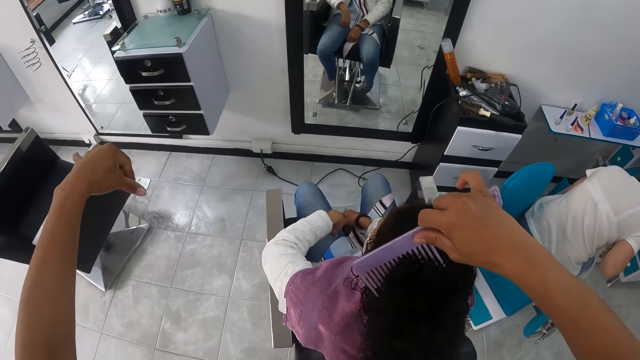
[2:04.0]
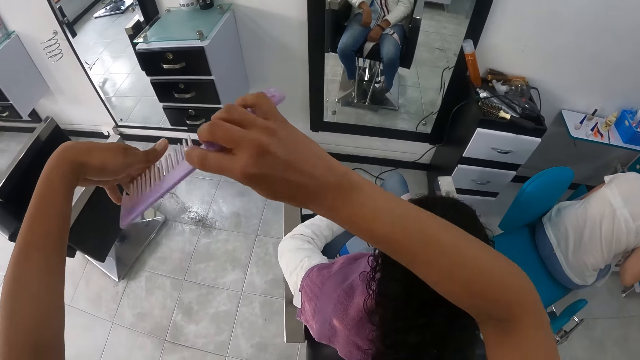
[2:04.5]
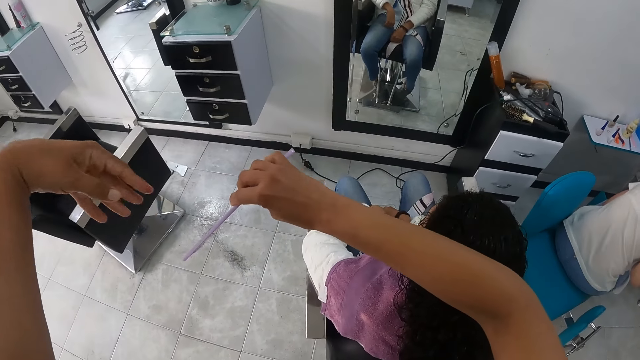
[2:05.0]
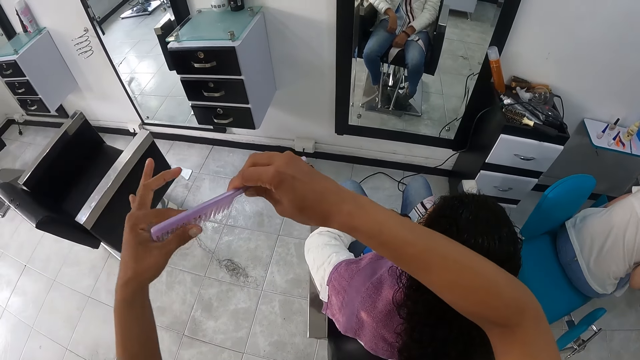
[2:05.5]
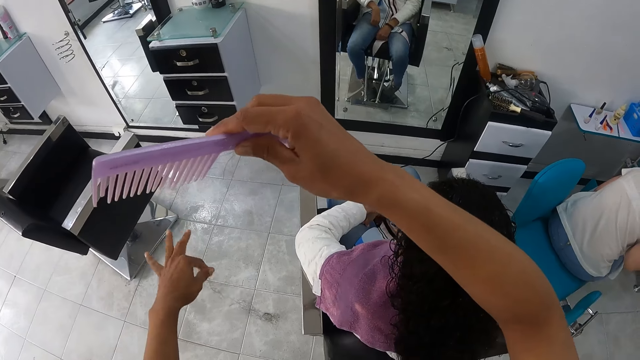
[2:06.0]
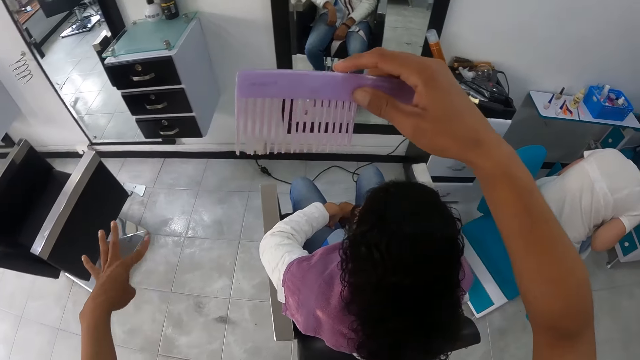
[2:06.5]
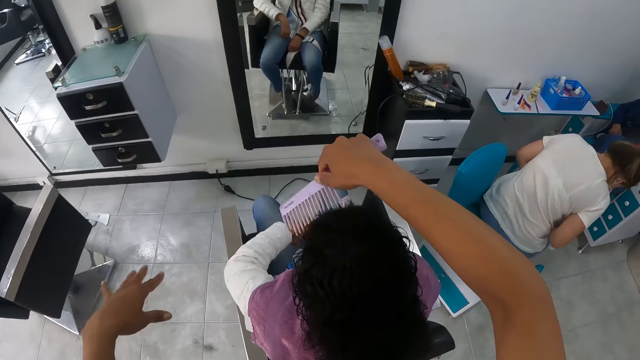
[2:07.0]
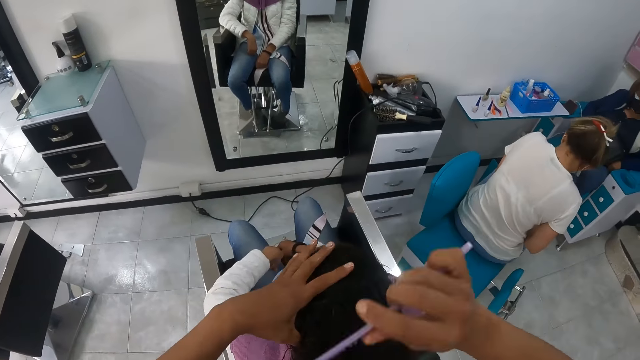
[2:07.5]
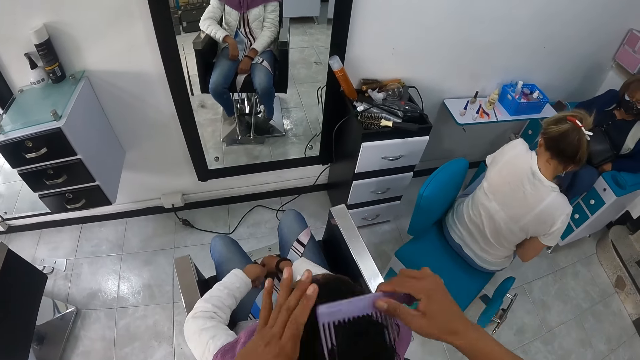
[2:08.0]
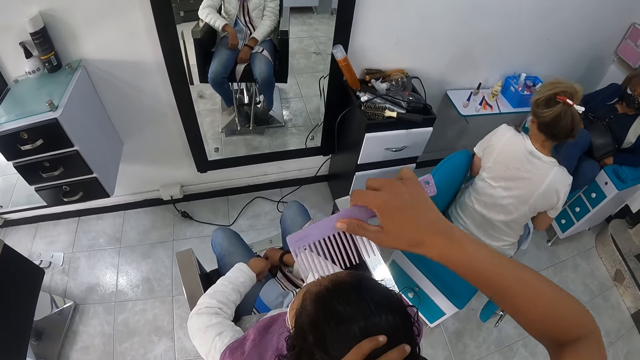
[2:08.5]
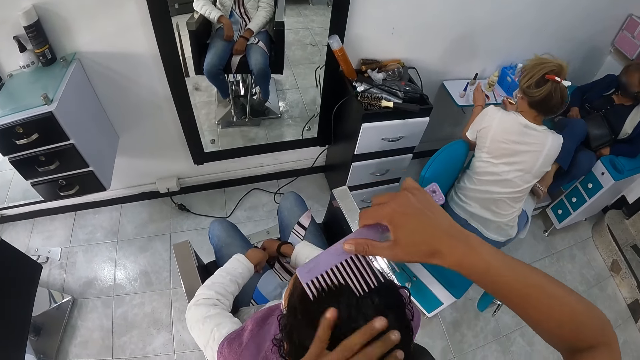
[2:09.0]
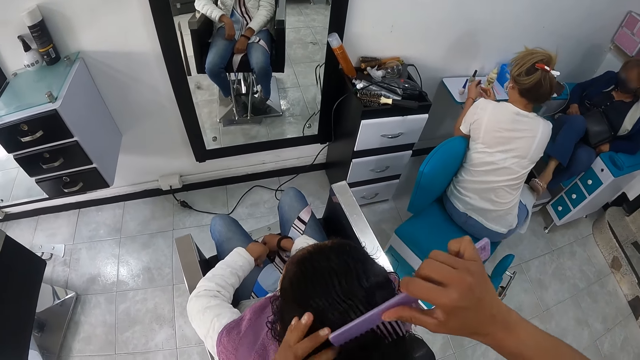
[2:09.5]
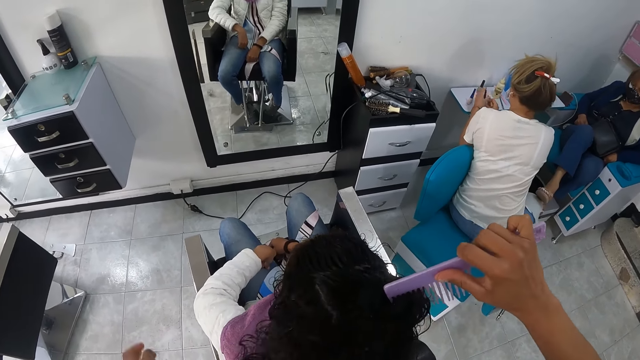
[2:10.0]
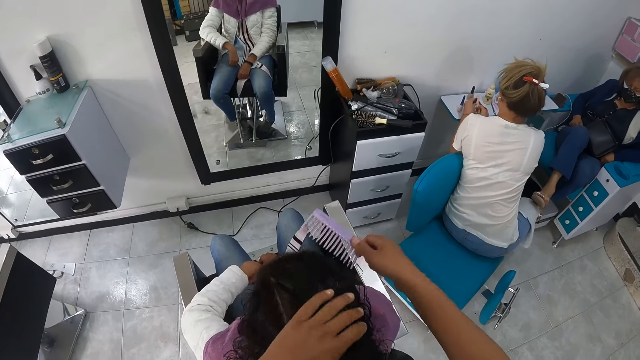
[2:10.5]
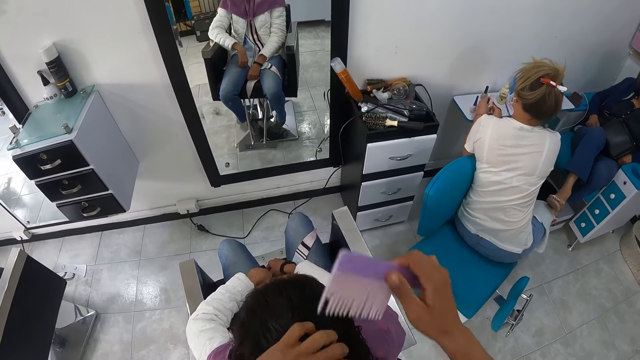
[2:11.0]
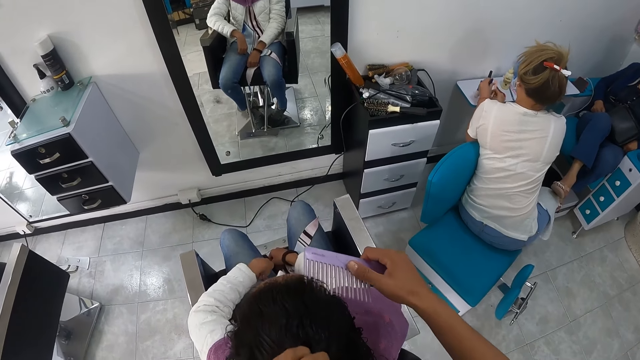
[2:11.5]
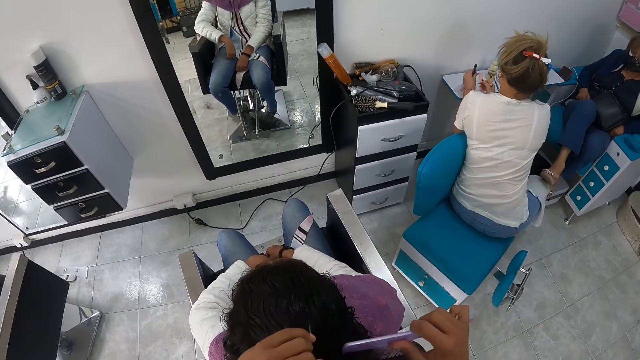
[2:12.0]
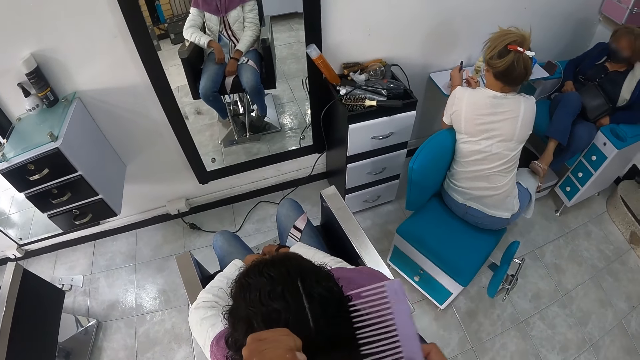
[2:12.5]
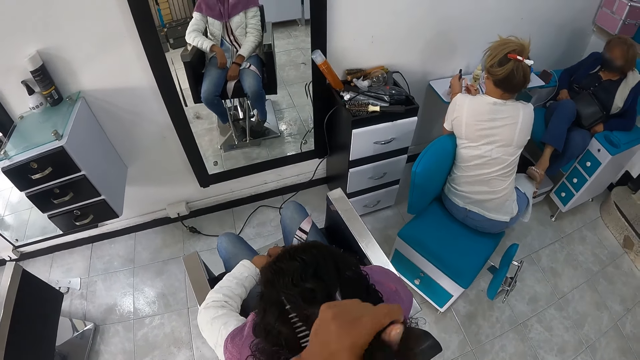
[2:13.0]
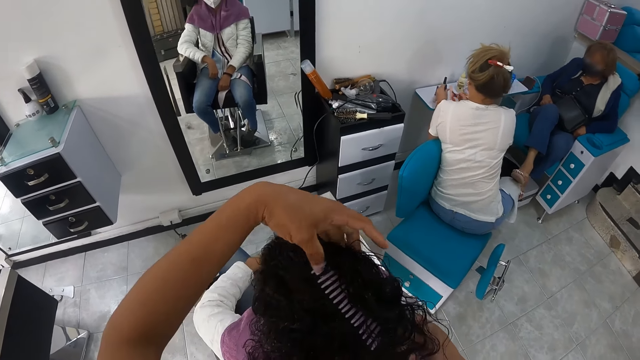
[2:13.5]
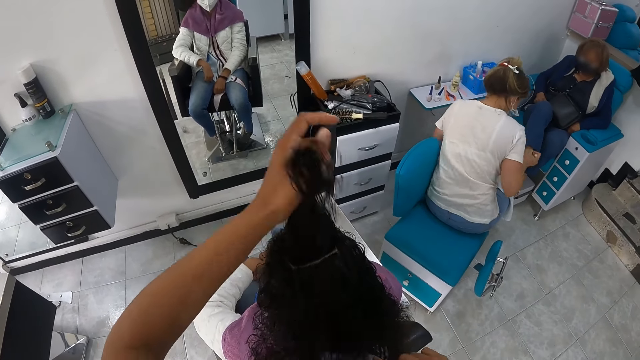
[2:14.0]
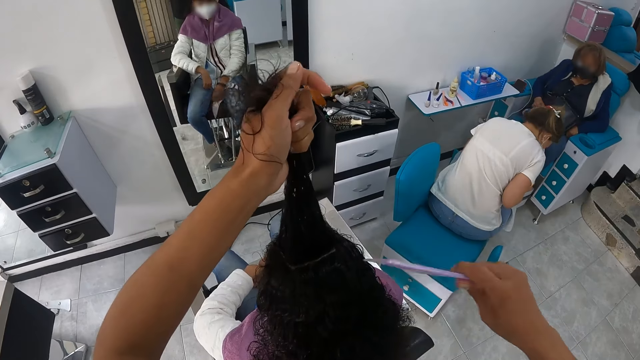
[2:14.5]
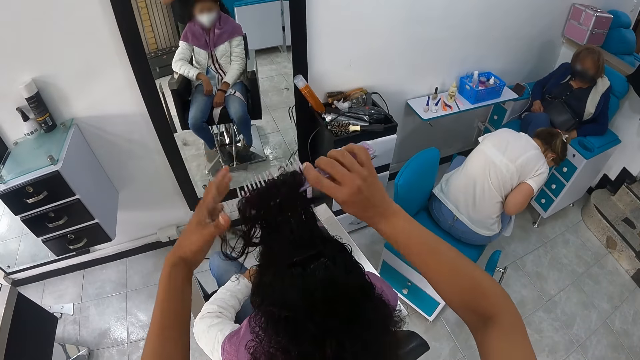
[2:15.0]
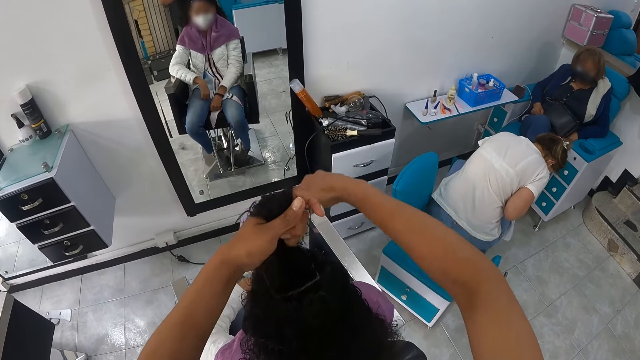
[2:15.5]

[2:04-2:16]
The camera wearer removes the hair from her left hand with the comb in her right hand. She removes the hair from the comb with her left hand. She combs the hair of a woman with the comb in her right hand. She adjusts the hair of the woman with her left hand. She styles the hair of the woman with the comb in her right hand.

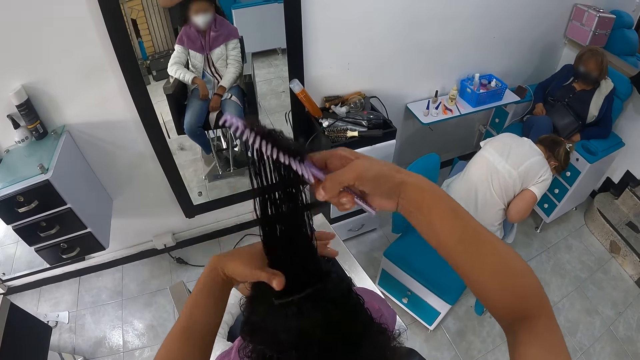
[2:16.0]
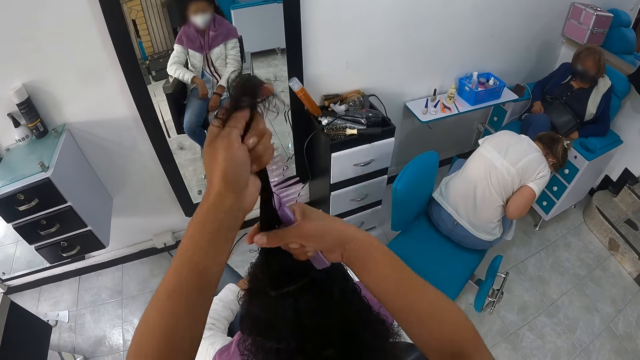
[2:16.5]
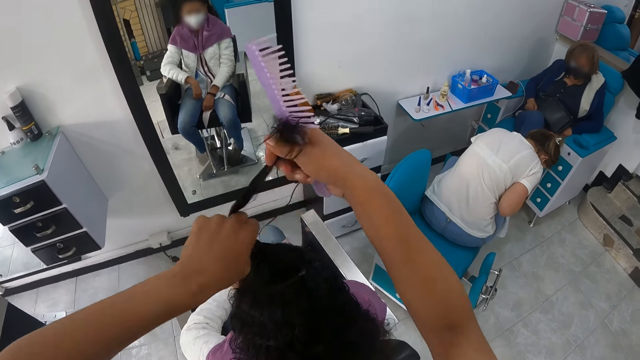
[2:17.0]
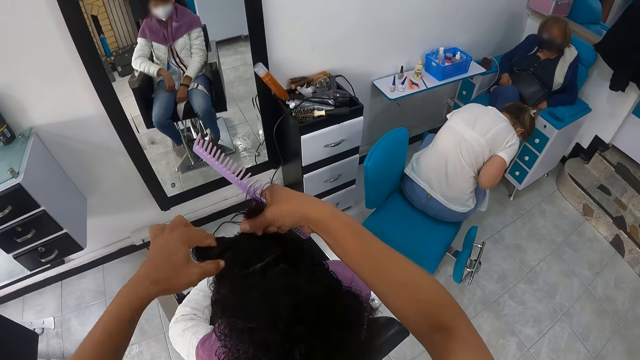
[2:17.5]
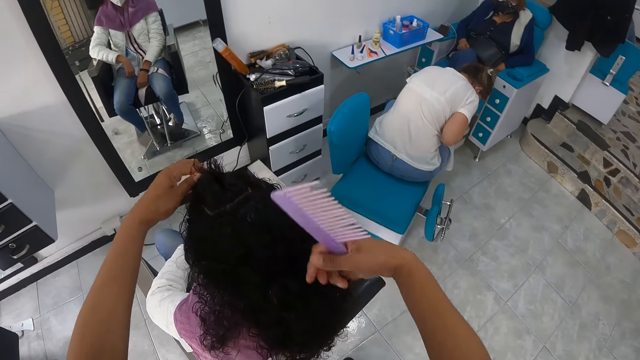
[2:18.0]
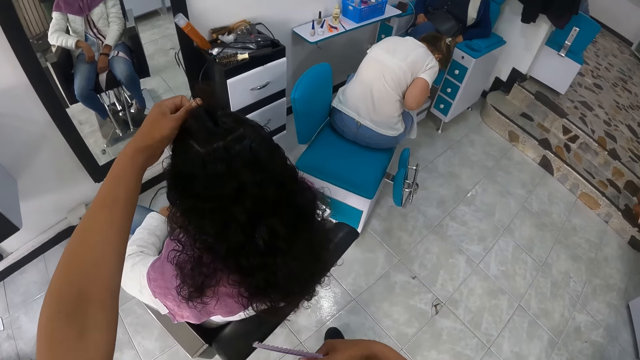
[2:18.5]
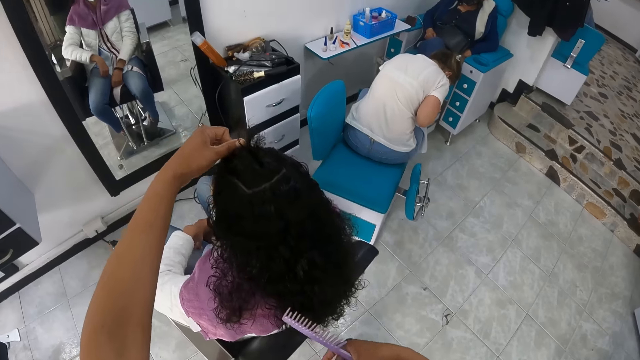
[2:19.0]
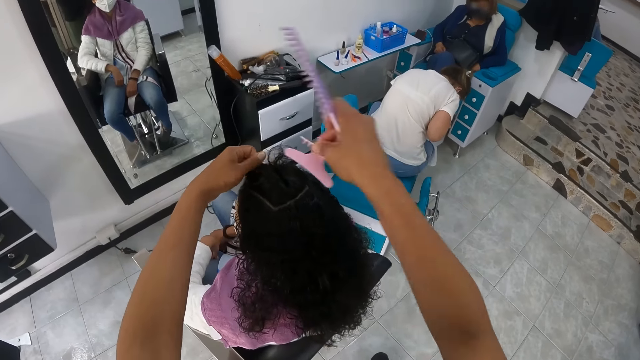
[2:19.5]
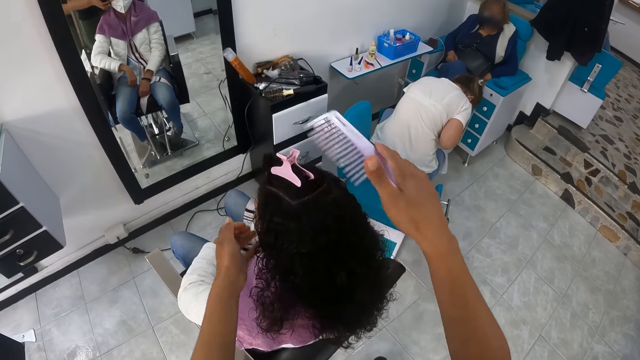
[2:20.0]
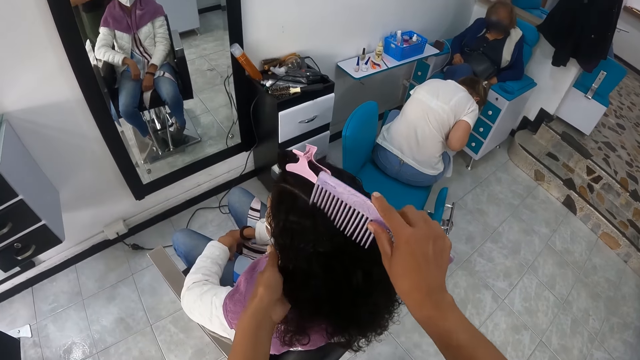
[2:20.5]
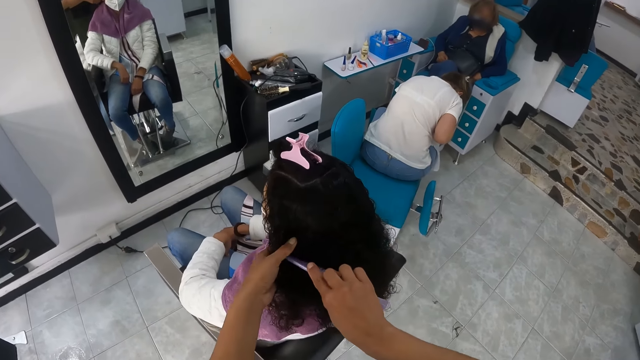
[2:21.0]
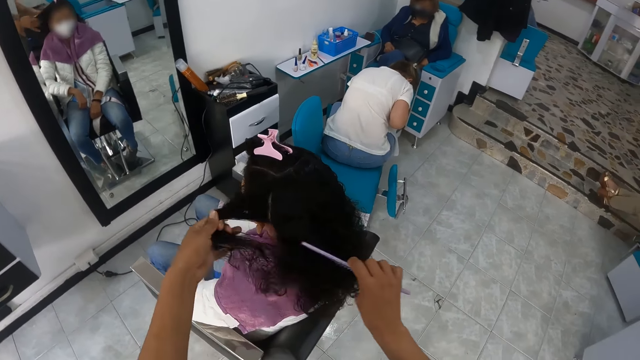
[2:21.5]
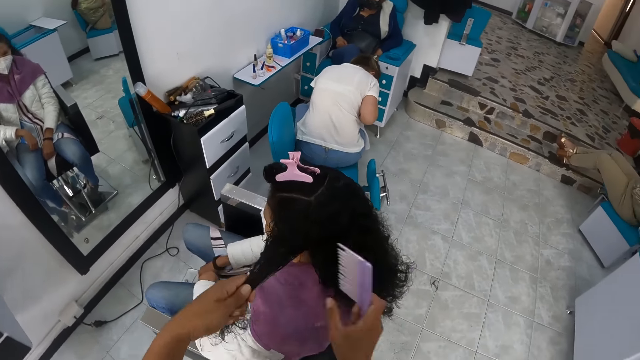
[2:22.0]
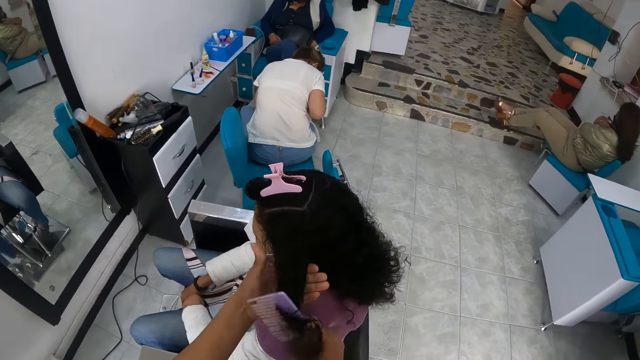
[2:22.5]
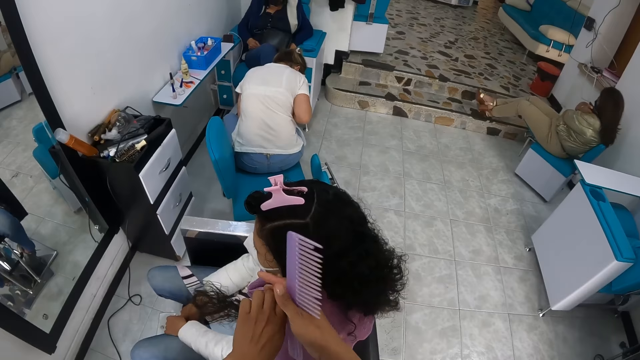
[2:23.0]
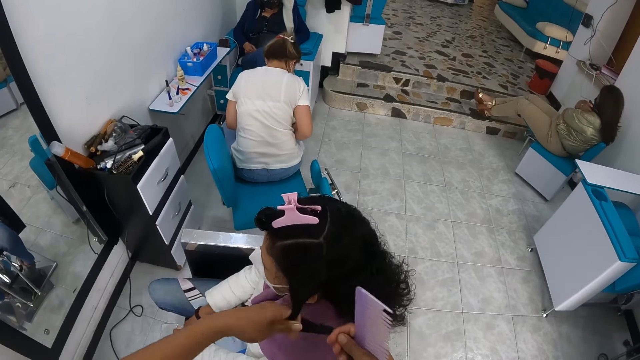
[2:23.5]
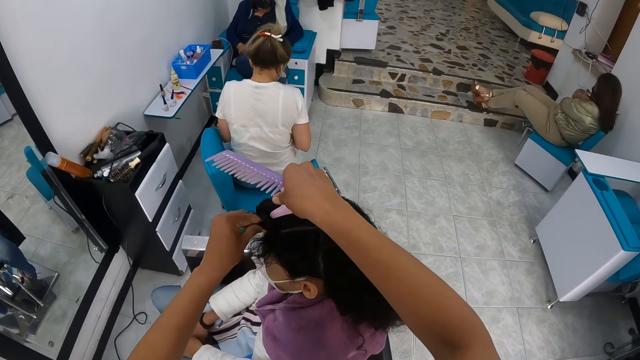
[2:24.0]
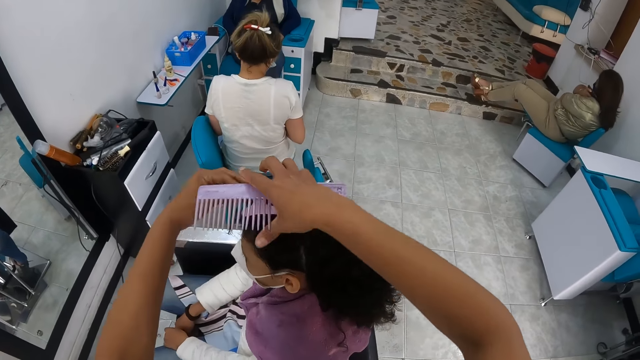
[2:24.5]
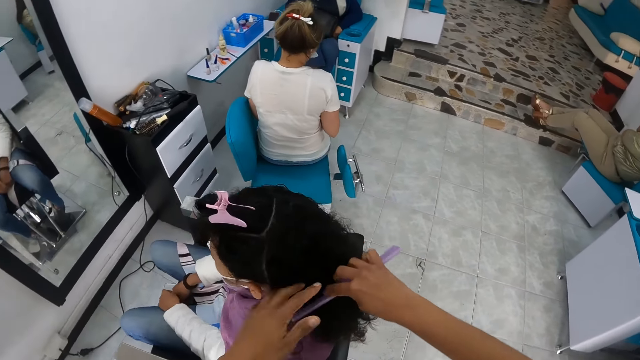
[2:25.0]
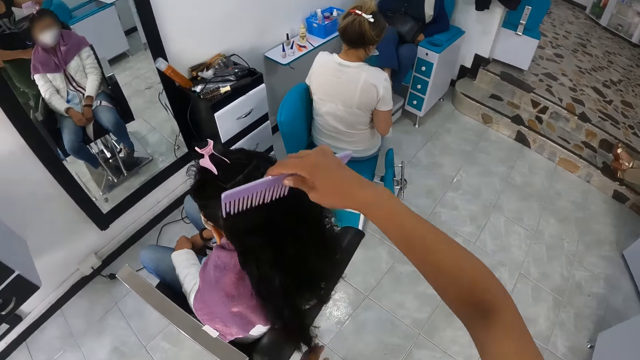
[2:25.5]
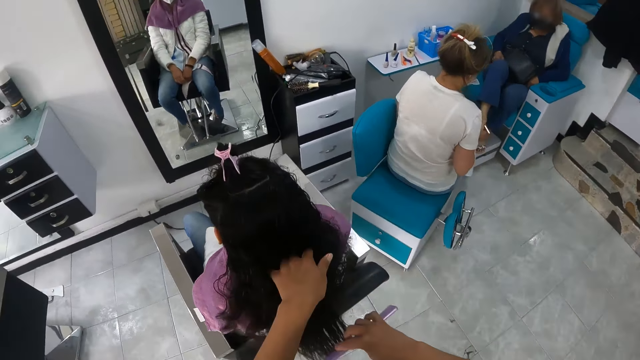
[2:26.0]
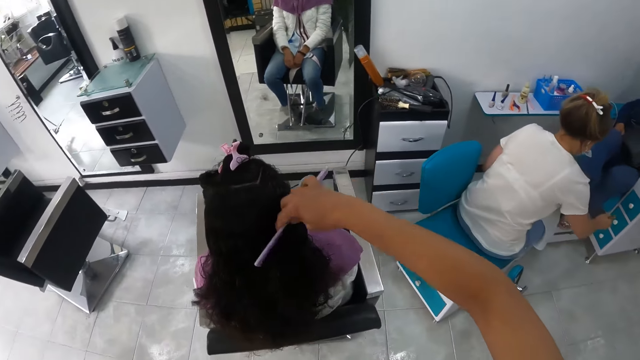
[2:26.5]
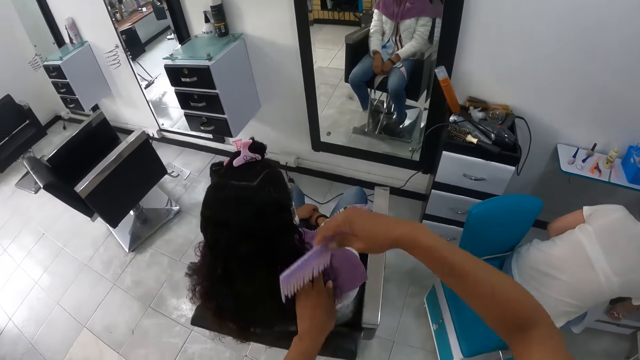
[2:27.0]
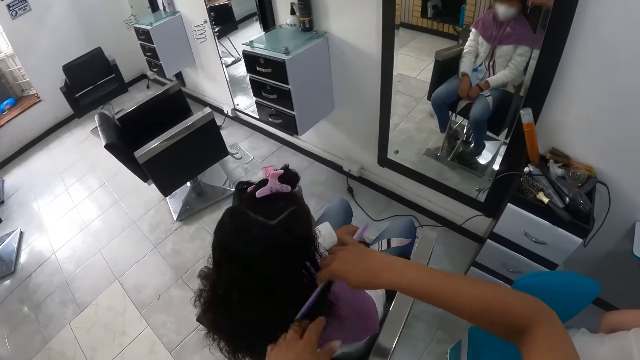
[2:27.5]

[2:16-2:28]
The camera wearer pins the hair of a woman with the hairclip in her right hand. She styles the hair of the woman with the comb in her right hand. She pins the hair of the woman with the hairclip in her right hand. She combs the hair of the woman with the comb in her right hand.
